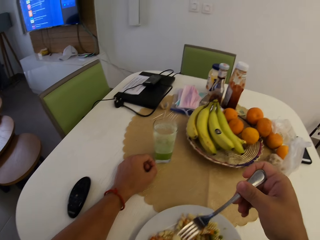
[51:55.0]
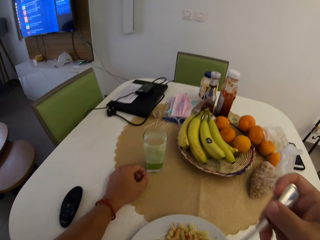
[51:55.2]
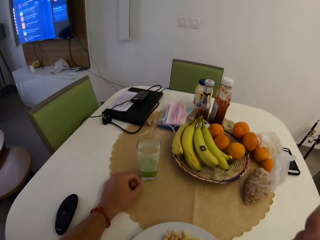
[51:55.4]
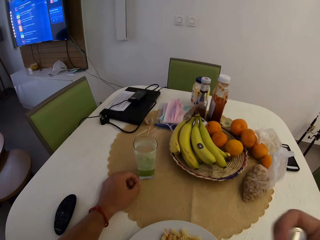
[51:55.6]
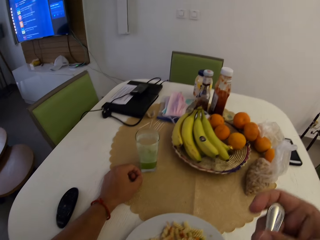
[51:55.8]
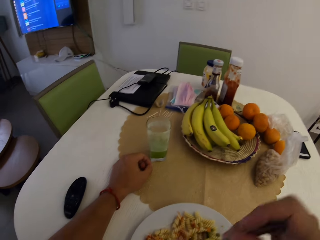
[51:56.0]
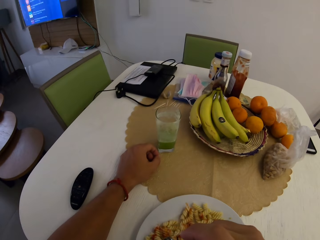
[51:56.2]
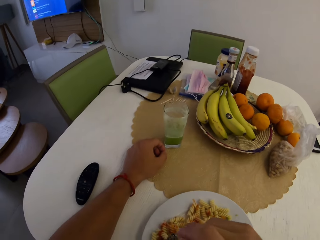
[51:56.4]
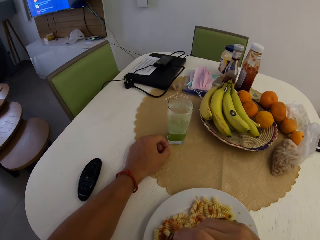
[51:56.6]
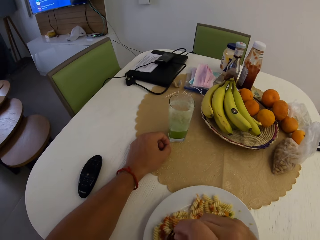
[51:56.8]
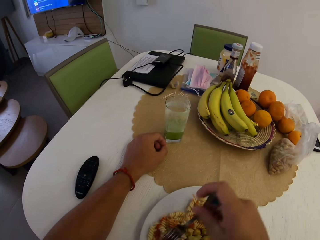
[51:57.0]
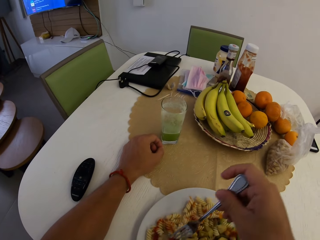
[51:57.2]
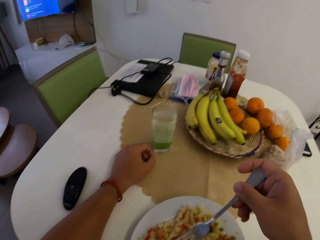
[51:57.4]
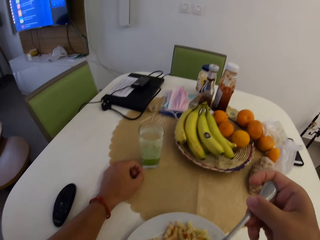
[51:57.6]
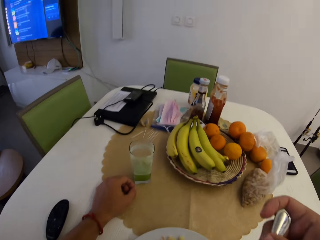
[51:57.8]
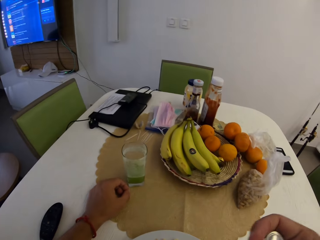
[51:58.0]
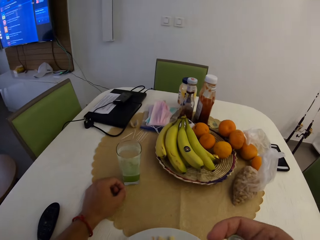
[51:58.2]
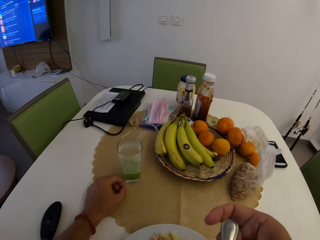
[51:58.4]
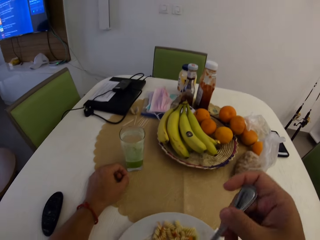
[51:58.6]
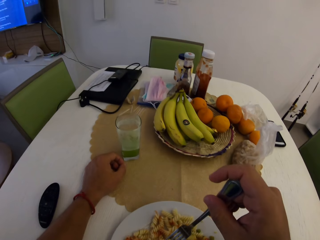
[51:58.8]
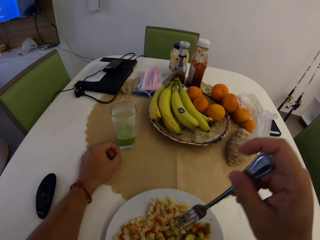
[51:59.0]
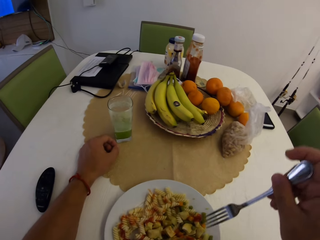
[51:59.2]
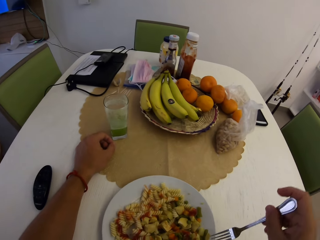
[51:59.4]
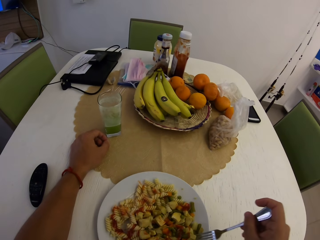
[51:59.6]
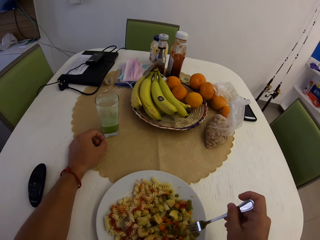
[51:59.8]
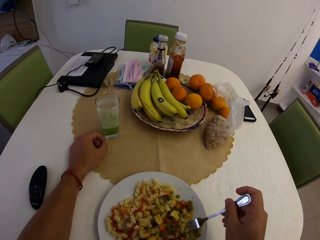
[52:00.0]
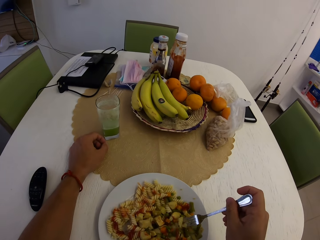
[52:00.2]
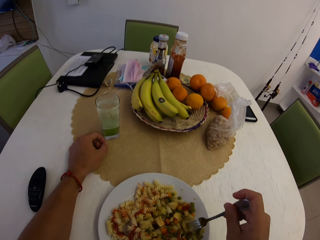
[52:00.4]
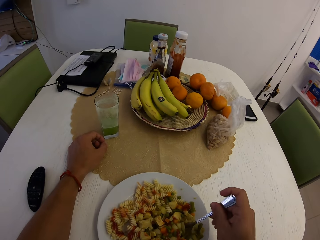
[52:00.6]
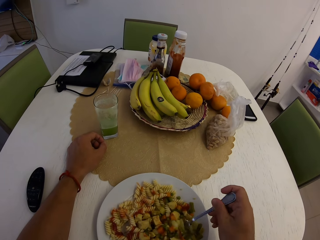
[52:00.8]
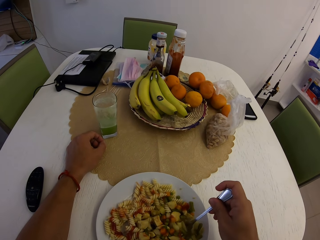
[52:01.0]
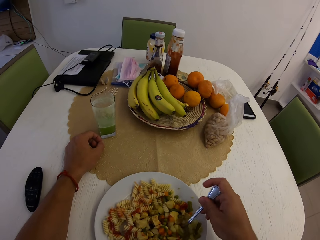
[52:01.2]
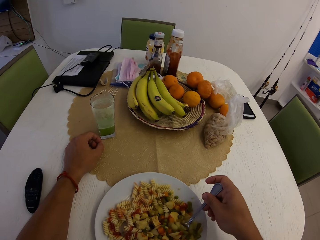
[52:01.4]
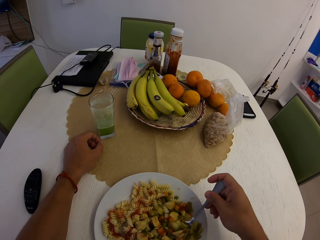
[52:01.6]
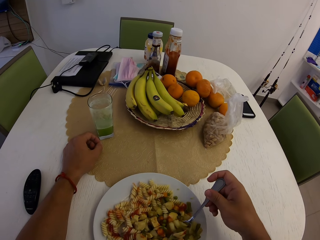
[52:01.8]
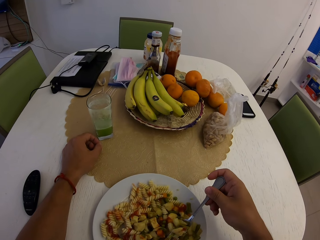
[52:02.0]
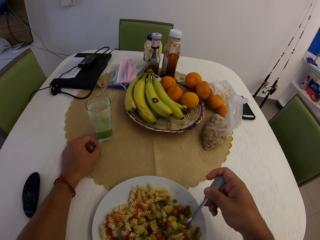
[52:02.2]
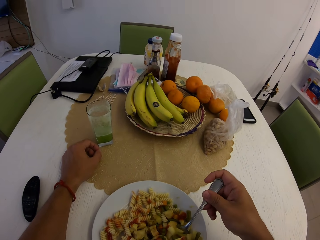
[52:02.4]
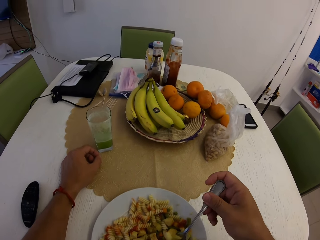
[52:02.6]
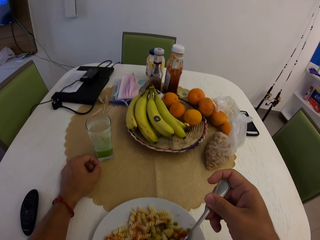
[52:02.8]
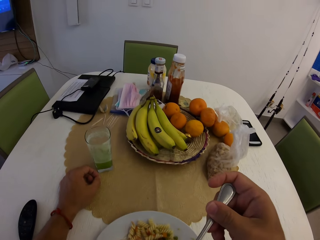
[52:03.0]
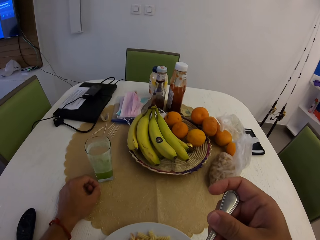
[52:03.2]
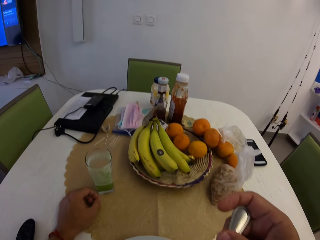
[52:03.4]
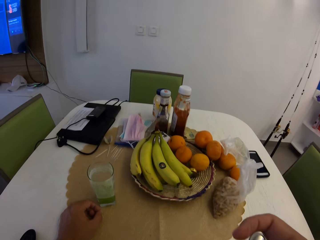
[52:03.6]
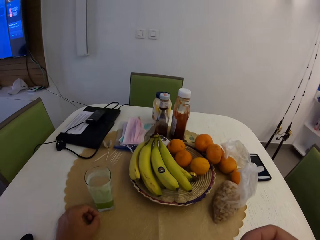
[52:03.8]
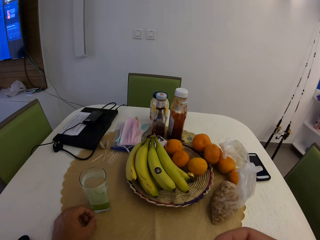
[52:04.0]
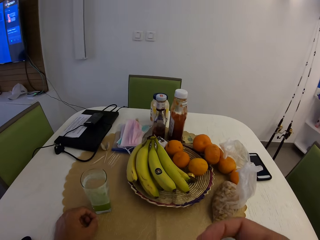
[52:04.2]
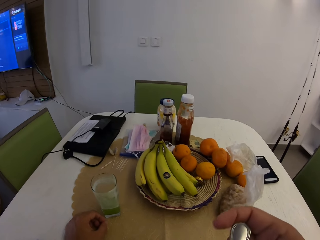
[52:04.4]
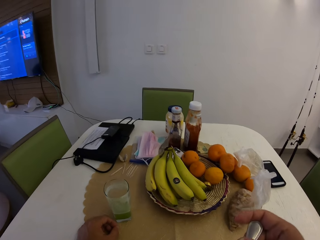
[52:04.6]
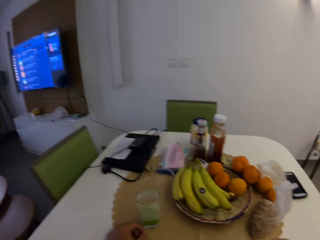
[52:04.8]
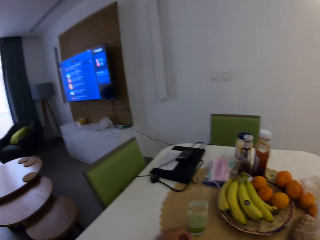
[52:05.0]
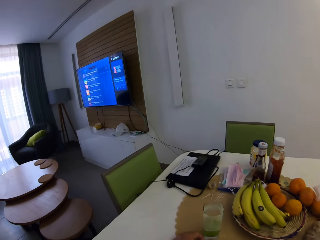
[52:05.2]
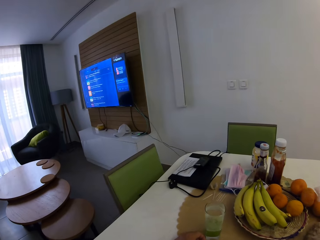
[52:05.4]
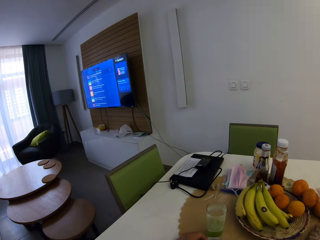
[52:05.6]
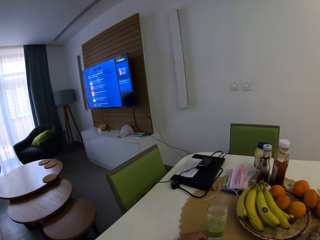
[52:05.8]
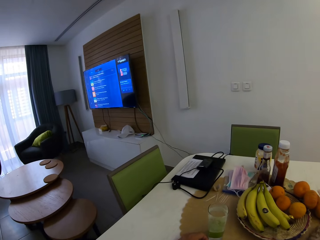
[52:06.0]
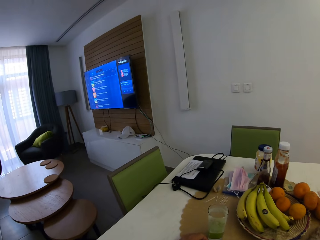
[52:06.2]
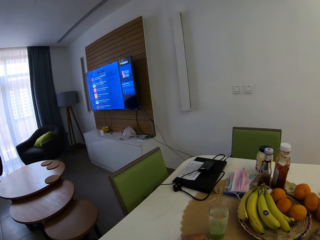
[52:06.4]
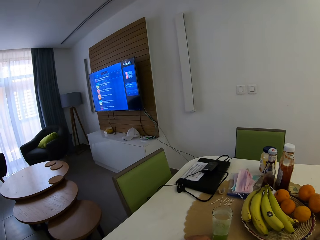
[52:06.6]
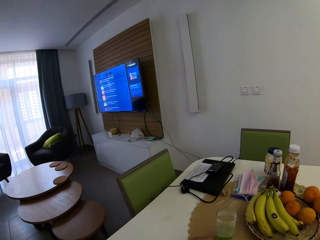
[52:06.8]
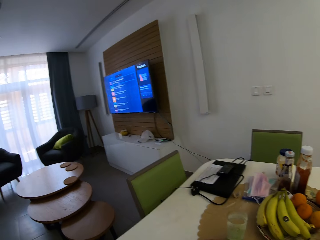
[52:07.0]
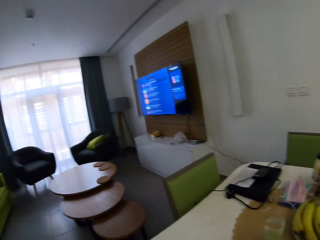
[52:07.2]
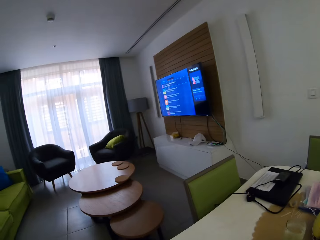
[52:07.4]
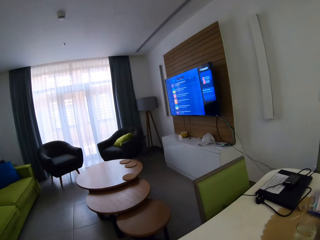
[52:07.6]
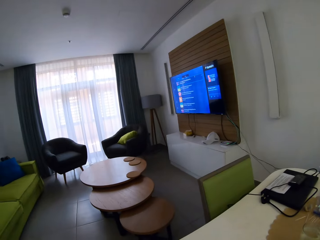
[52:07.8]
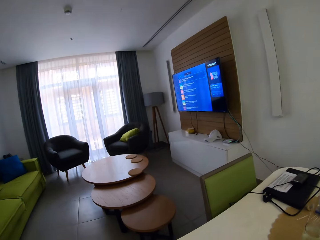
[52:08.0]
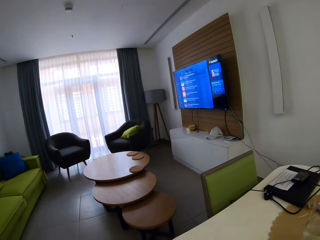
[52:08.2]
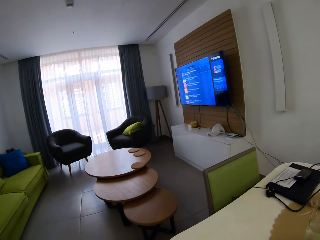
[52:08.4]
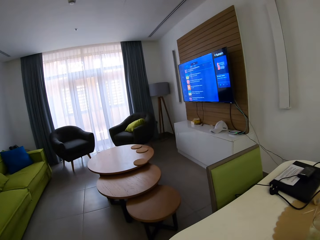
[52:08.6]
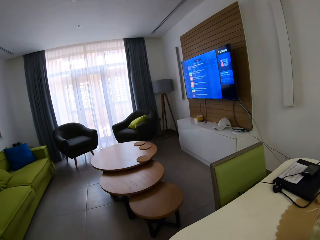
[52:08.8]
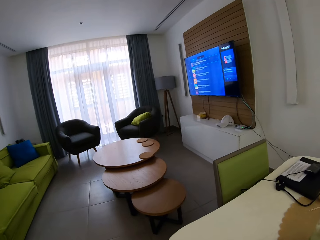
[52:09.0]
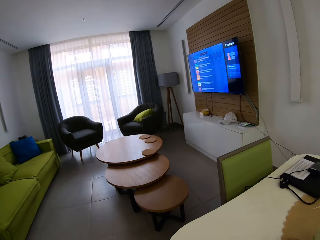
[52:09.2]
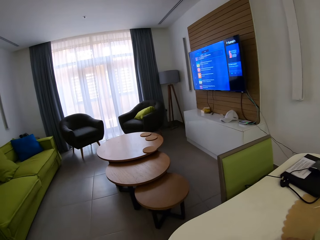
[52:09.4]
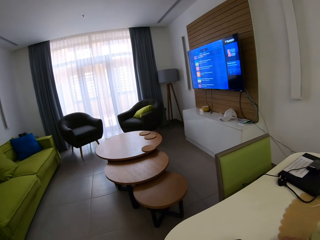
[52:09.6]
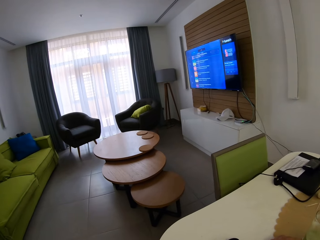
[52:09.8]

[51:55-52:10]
The camera wearer picks up pasta with a fork. They eat the pasta with the fork. They pick up the pasta with the fork. They eat the pasta with the fork. They pick up the pasta with the fork. They eat the pasta with the fork. They stare at the television. They stare at the window.

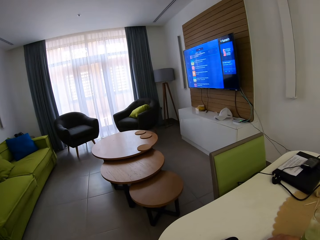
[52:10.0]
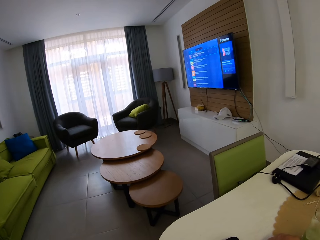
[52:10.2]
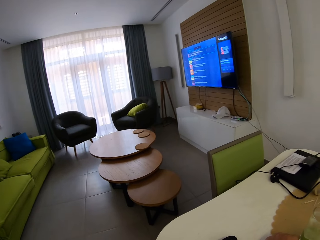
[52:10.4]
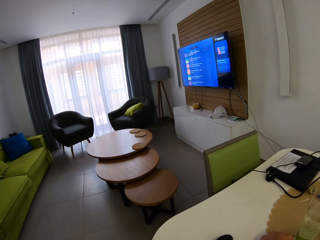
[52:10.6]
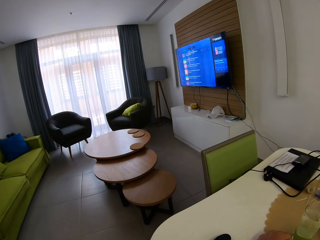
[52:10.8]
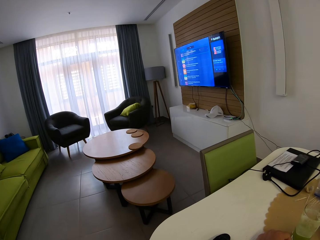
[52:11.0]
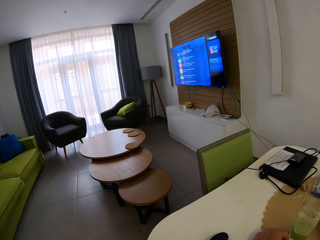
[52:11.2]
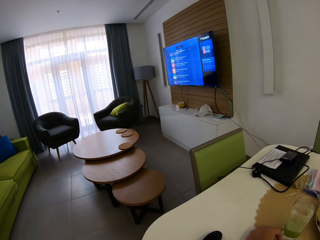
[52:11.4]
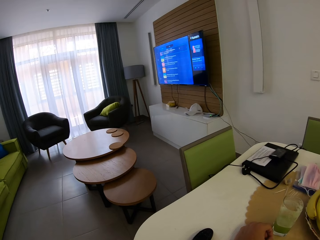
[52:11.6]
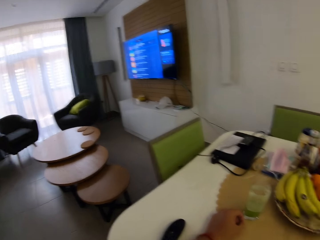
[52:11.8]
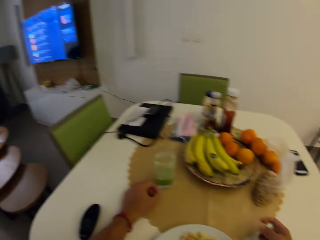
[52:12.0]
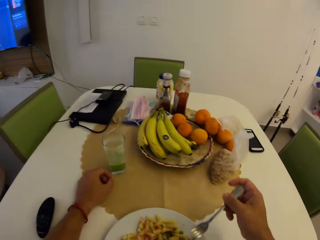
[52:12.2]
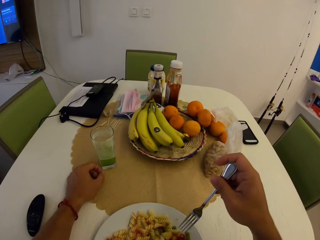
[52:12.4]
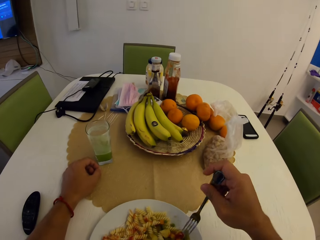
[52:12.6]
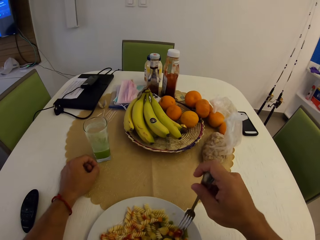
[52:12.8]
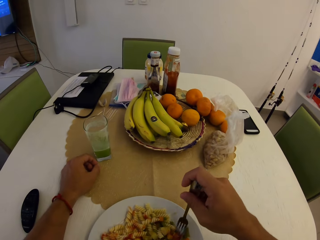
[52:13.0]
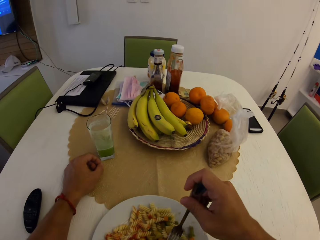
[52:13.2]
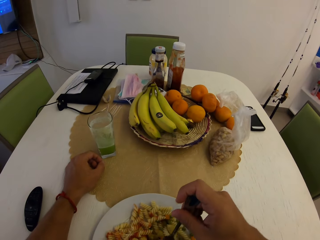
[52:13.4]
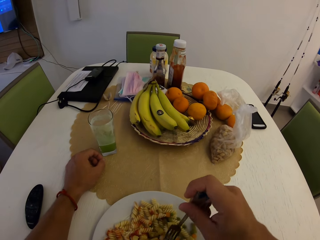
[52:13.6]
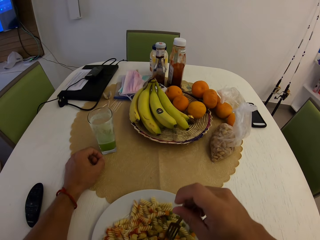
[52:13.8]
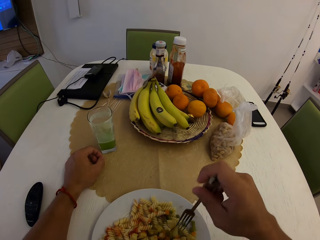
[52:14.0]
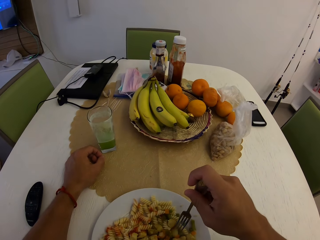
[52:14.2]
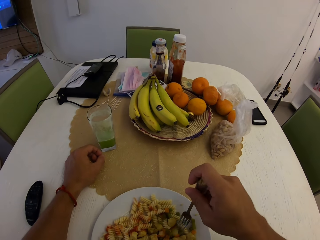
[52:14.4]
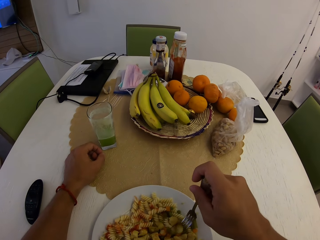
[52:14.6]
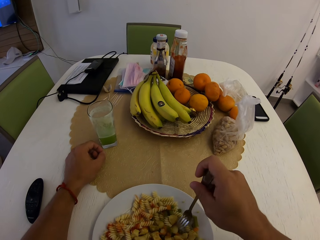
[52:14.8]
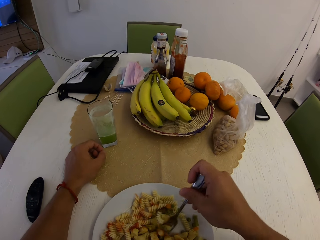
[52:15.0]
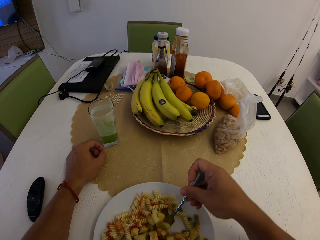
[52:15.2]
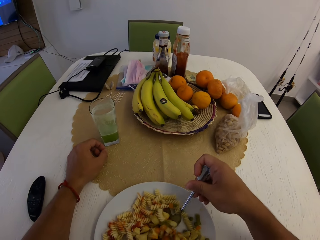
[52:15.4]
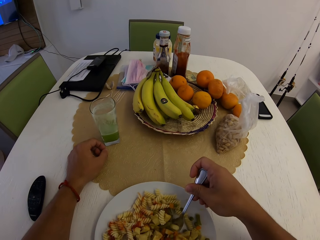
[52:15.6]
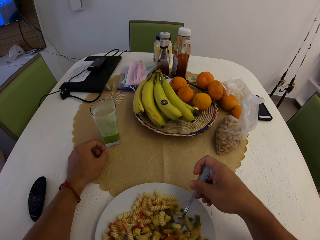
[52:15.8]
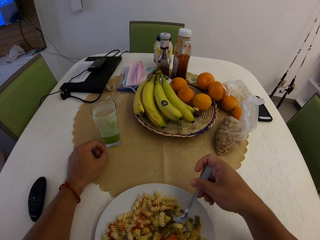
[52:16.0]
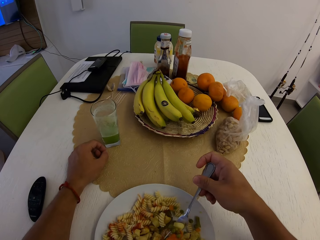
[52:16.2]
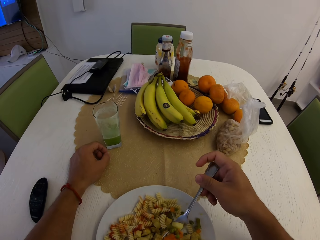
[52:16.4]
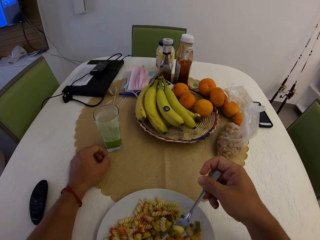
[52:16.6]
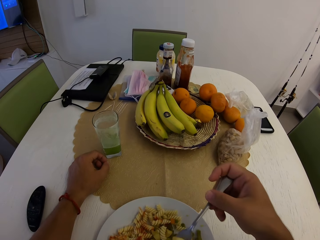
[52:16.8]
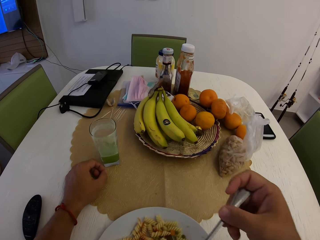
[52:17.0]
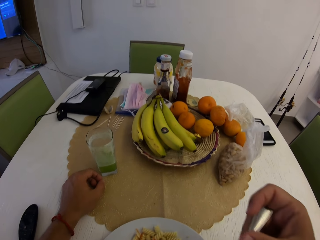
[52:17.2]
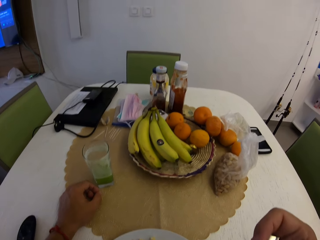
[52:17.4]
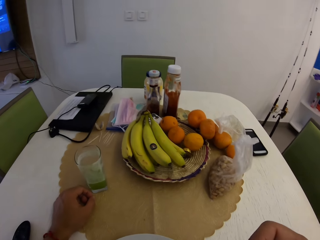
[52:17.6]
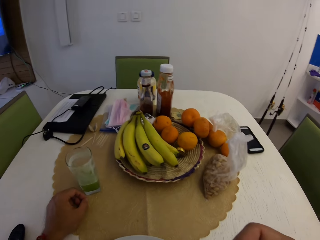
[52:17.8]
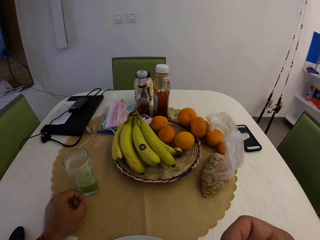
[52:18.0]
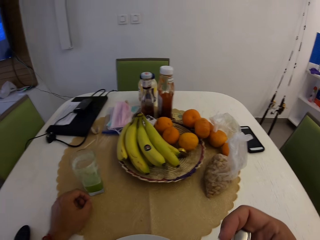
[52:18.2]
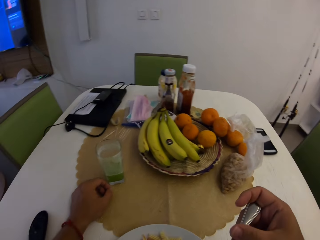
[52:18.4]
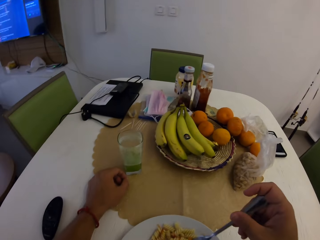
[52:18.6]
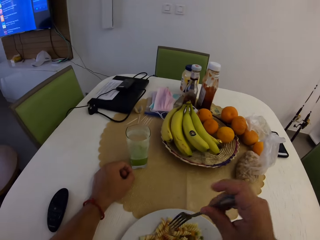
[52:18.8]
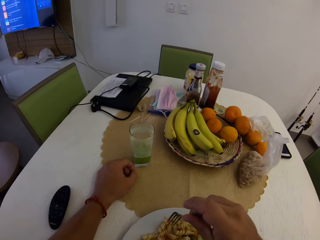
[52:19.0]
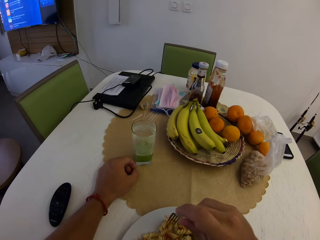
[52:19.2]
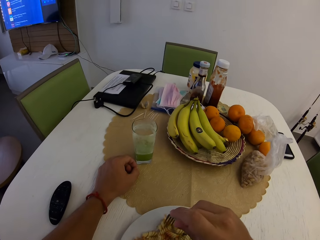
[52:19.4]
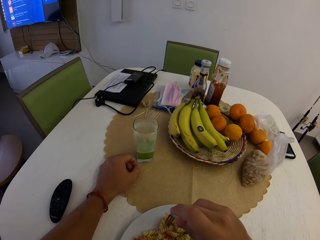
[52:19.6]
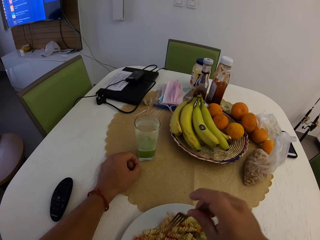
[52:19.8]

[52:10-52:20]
The camera wearer stares at the plate. They eat the food using a fork. They pick up pasta with the fork. They eat the pasta with the fork.
